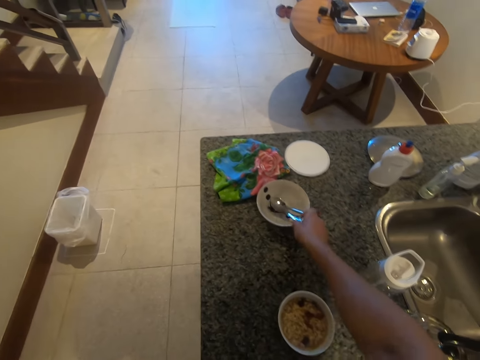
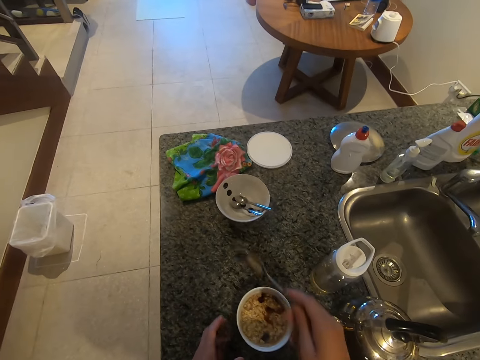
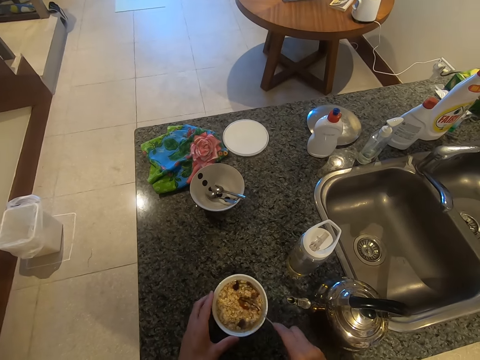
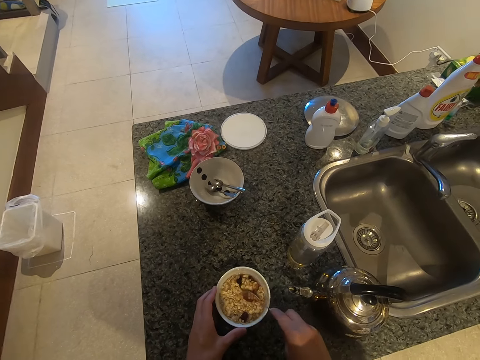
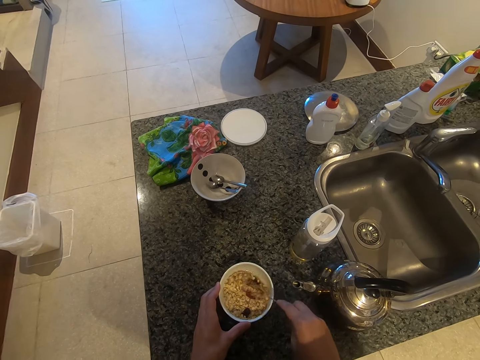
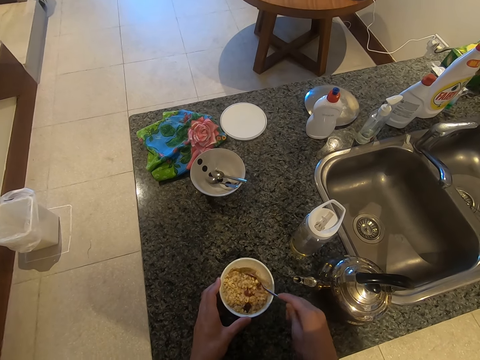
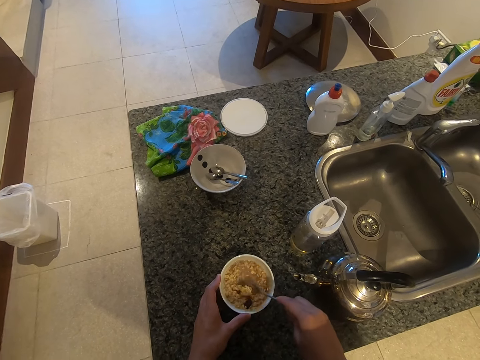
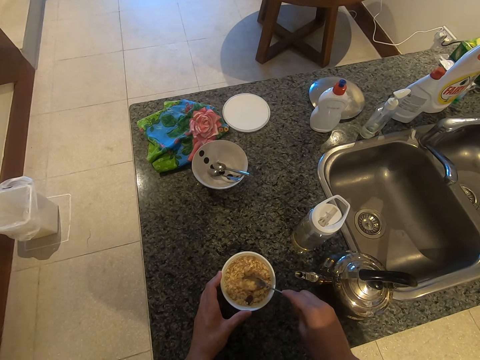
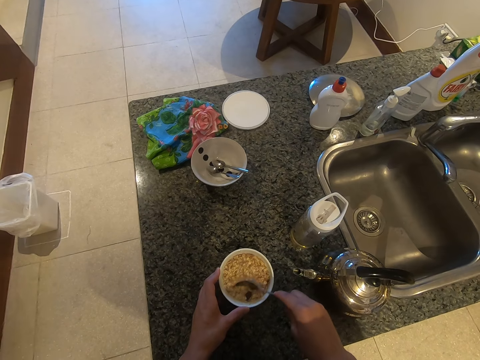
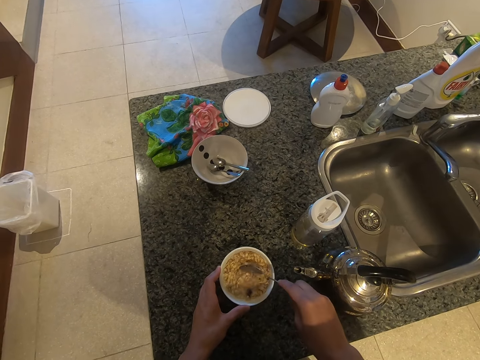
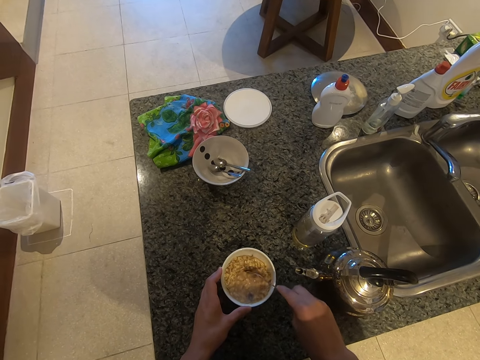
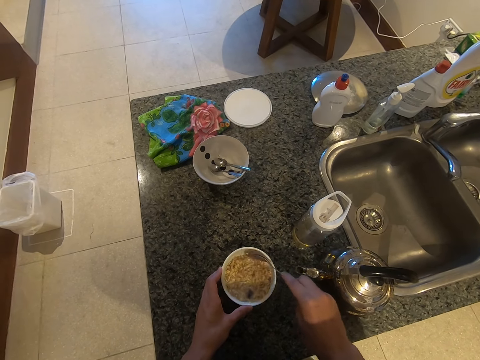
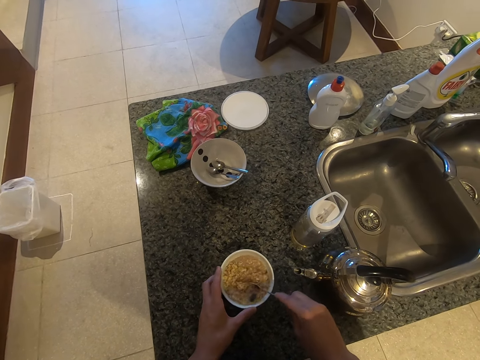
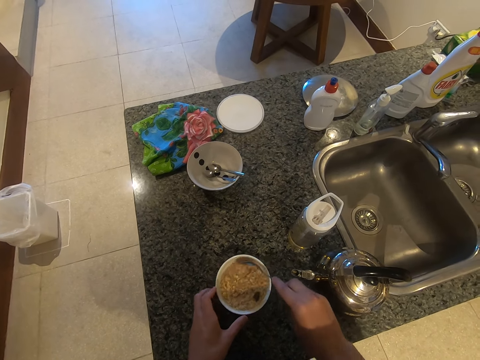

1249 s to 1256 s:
The camera wearer stirs the cornflakes with the spoon.

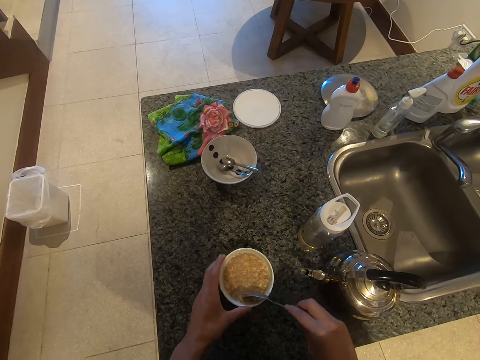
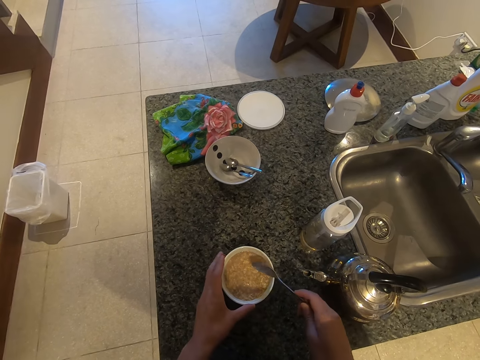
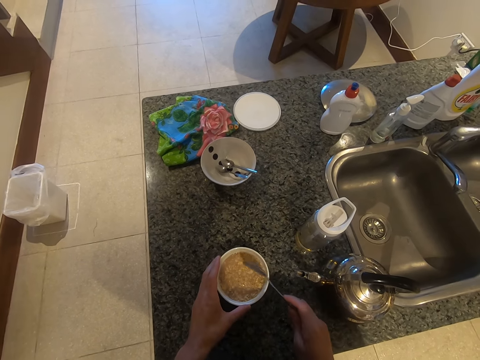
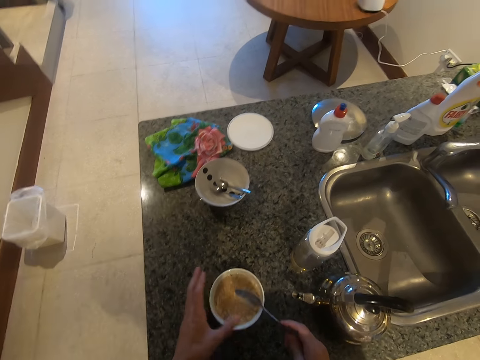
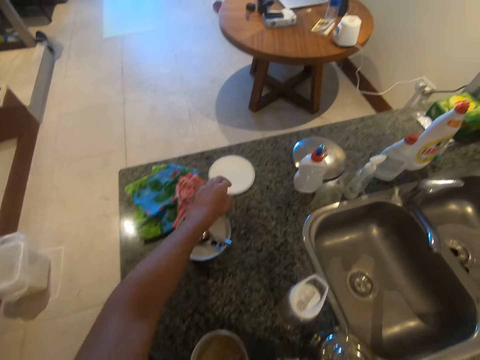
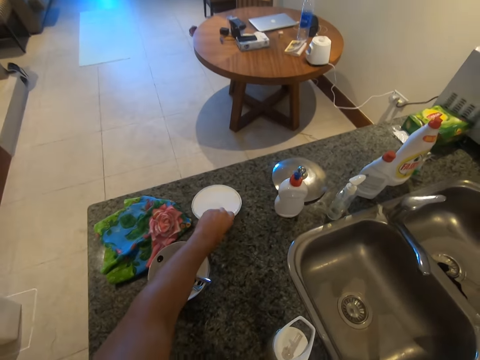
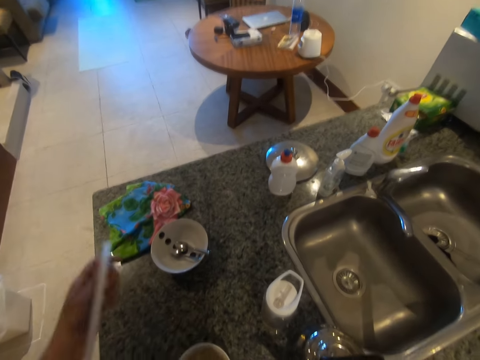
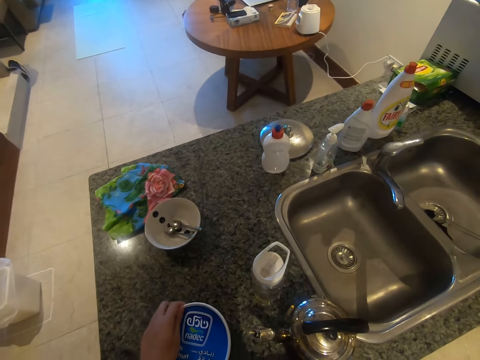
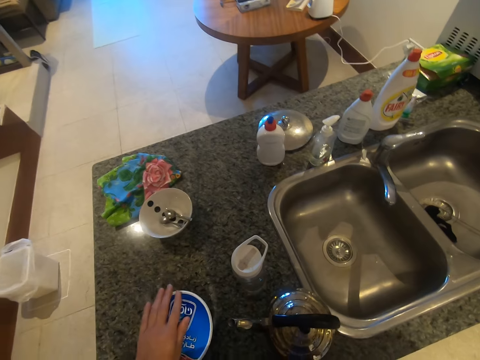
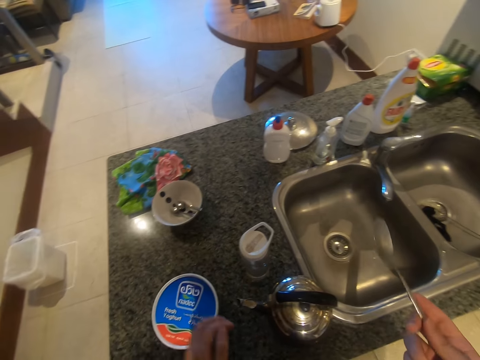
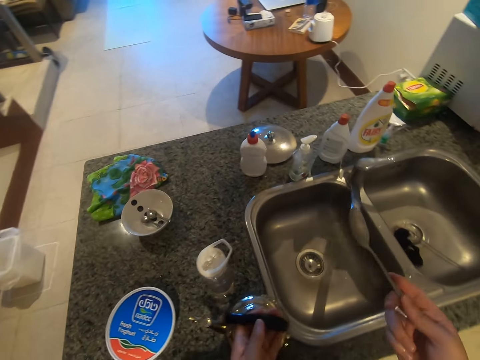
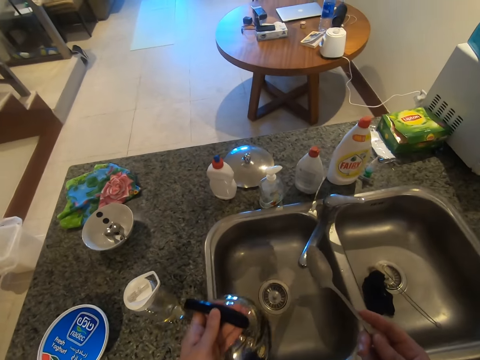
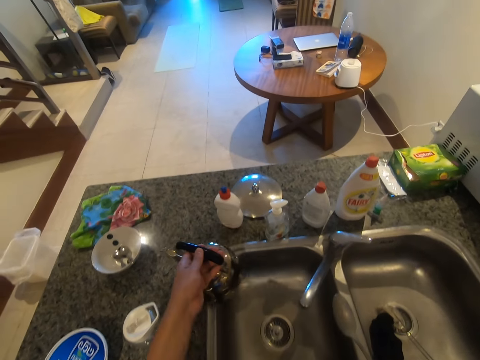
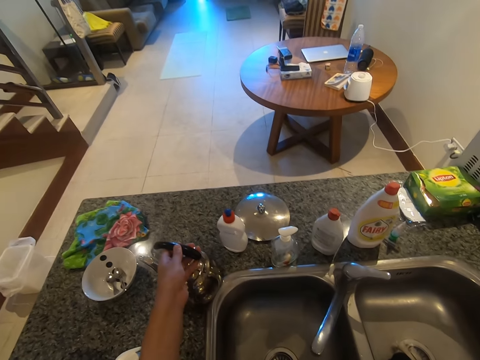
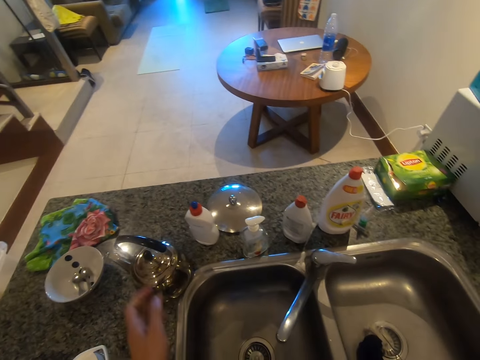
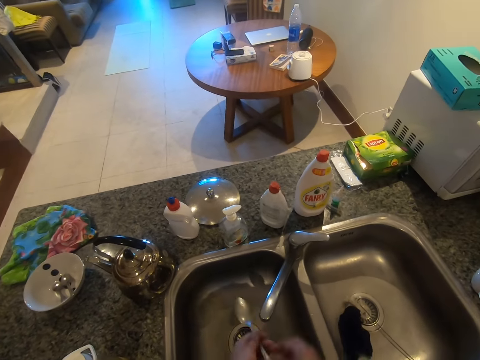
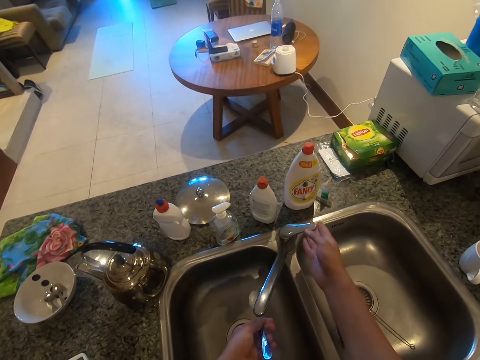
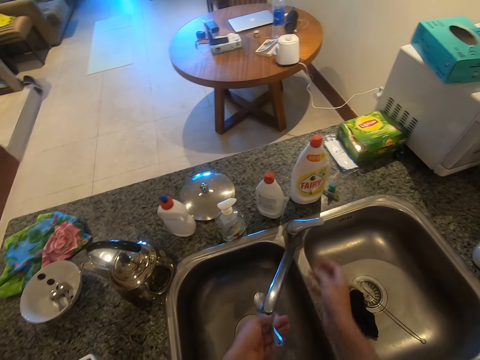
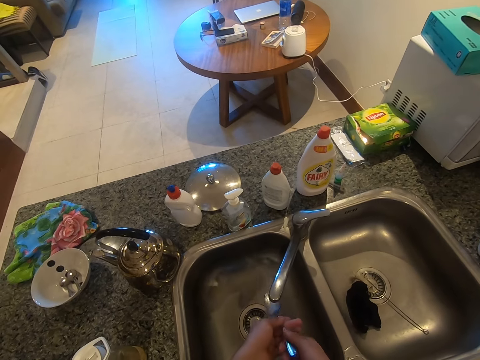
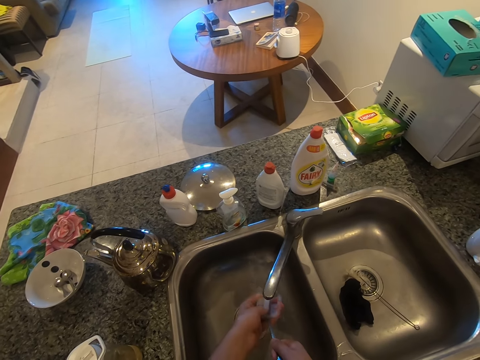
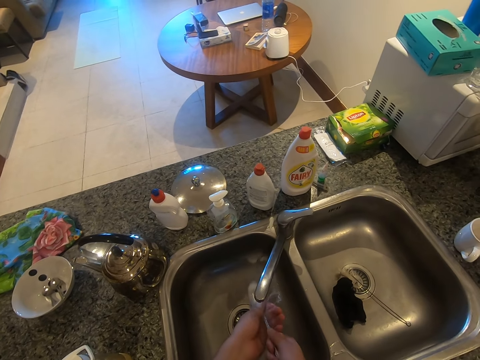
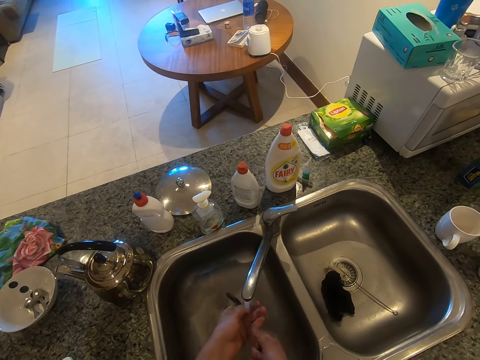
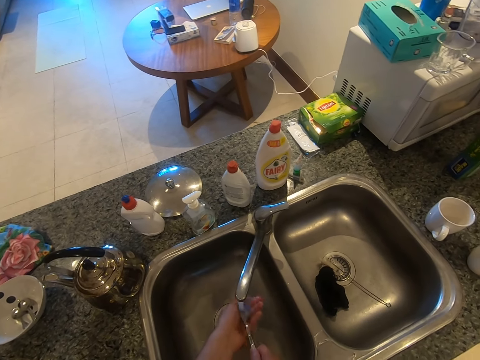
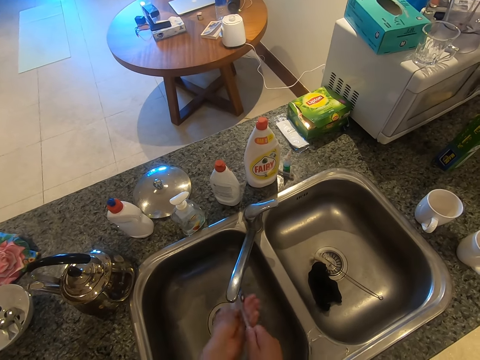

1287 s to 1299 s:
The camera wearer picks up a piece of paper or lid. They cover the bowl with the lid. They pick up the kettle. They put the kettle on the table. They switch on the tap. They wash the spoon.

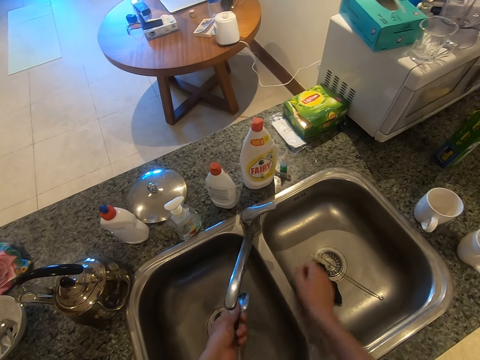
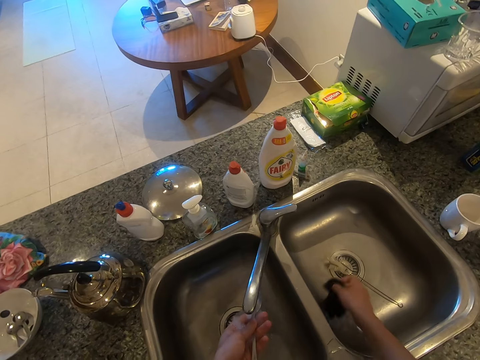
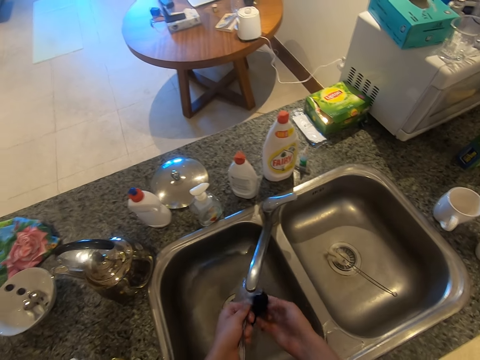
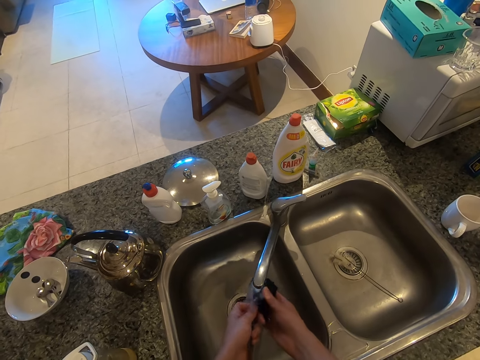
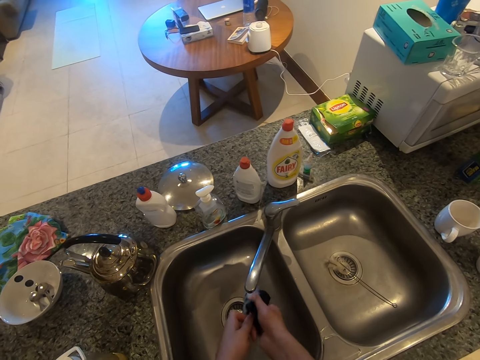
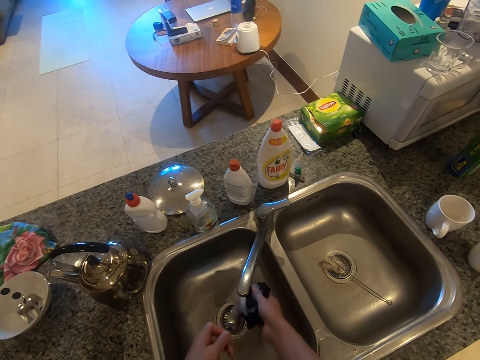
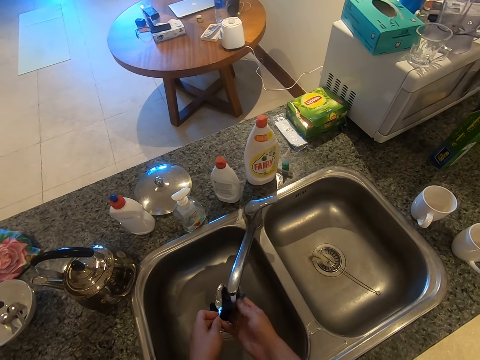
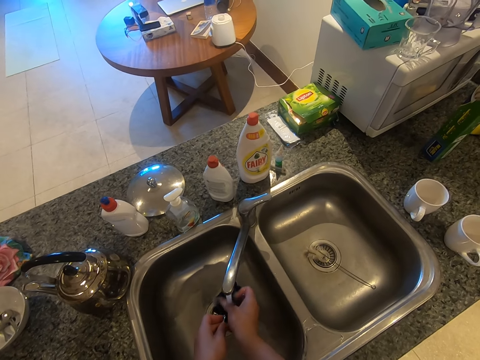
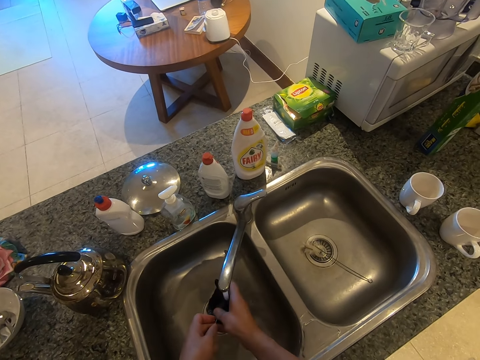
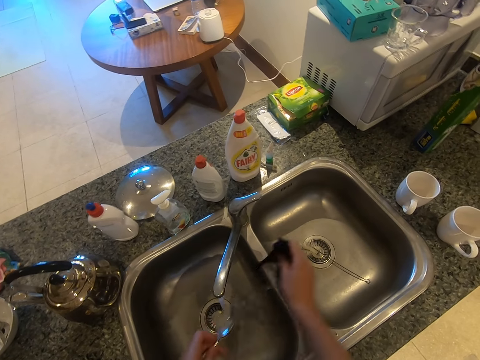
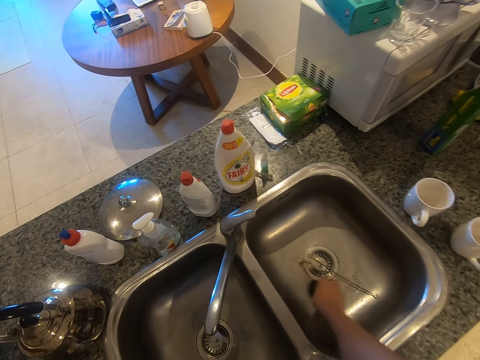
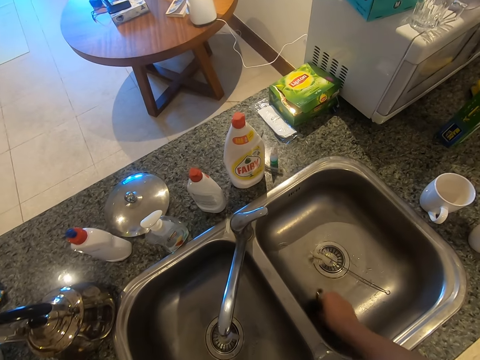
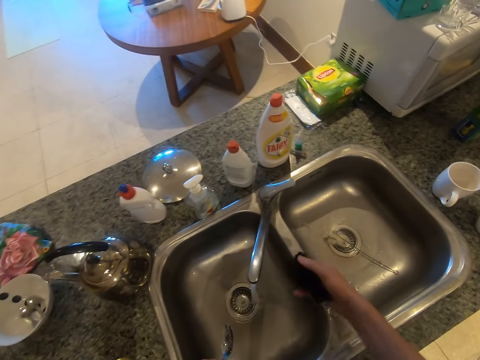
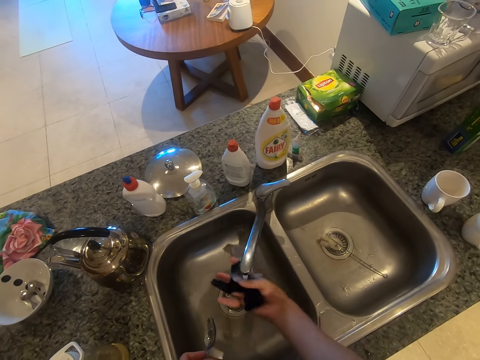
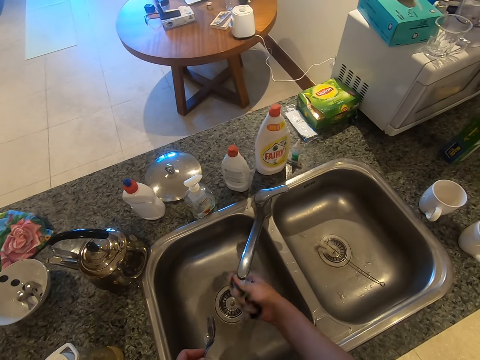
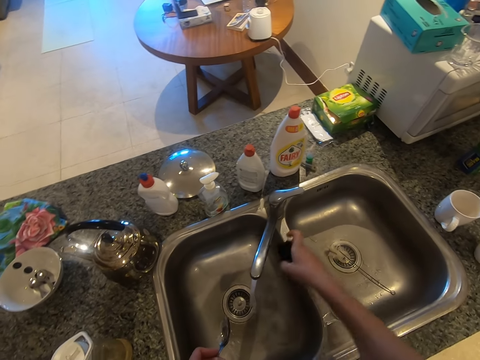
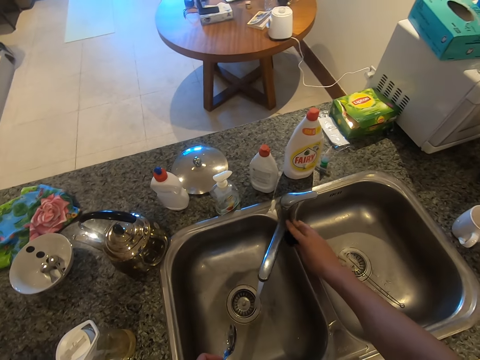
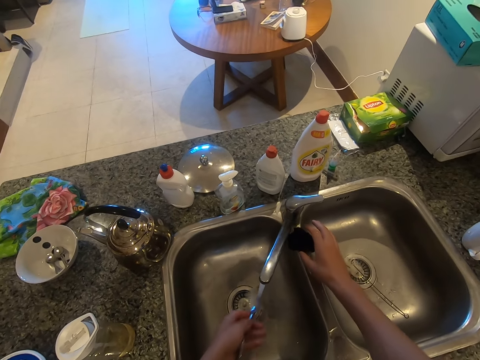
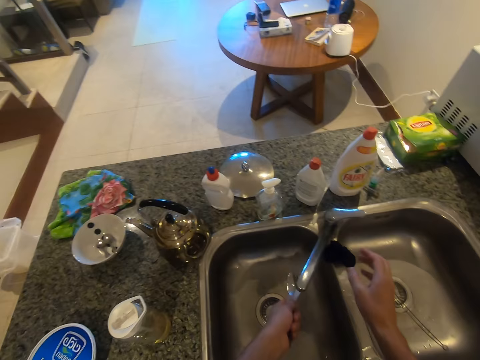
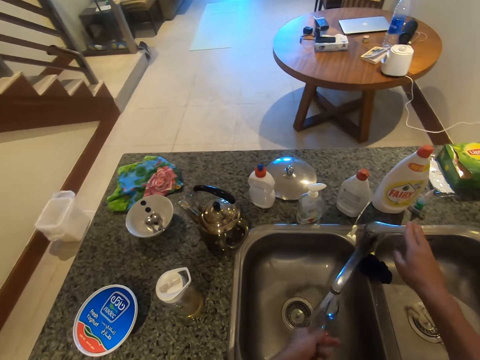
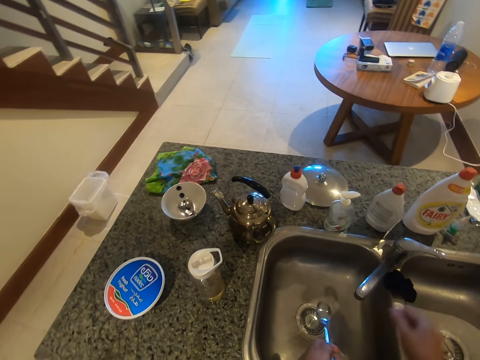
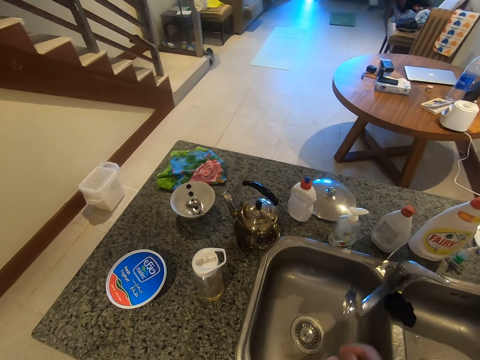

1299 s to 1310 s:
The camera wearer picks up a wash cloth. They wash the spoon. They wash the sink. They wash the wash cloth. They place the wash cloth on the sink. They wash the spoon. They turn off the tap.
